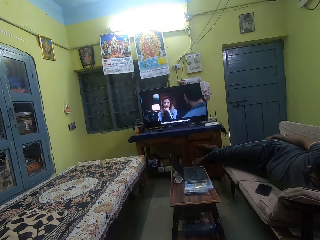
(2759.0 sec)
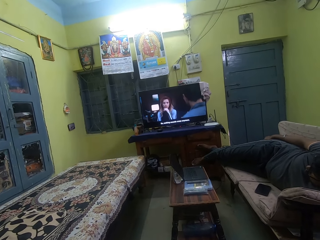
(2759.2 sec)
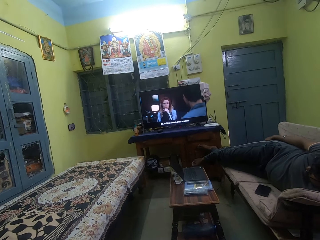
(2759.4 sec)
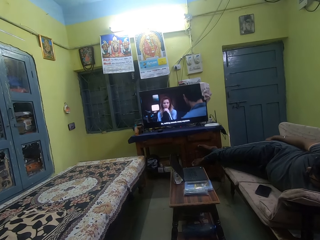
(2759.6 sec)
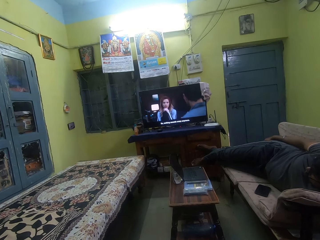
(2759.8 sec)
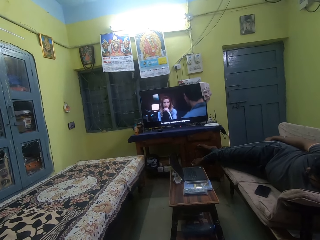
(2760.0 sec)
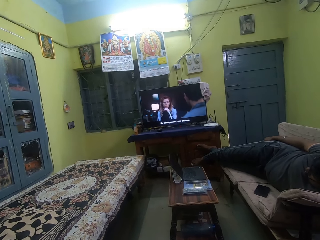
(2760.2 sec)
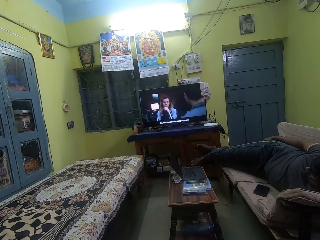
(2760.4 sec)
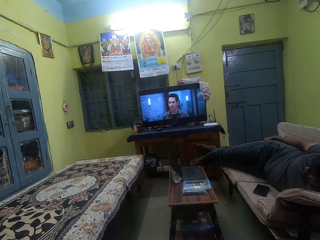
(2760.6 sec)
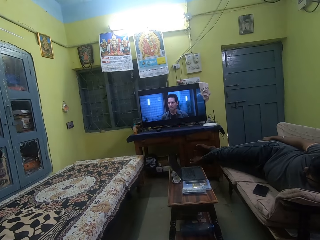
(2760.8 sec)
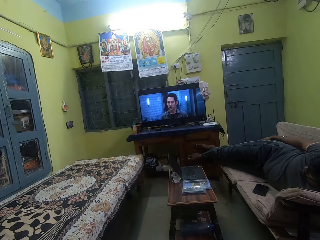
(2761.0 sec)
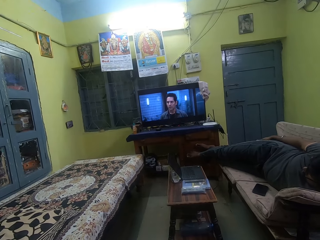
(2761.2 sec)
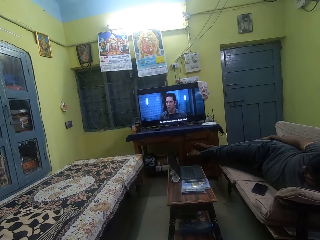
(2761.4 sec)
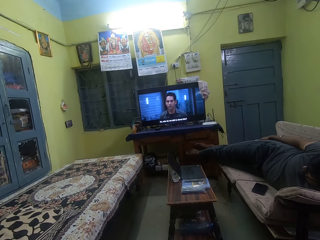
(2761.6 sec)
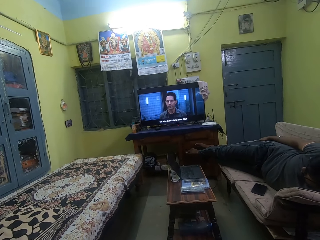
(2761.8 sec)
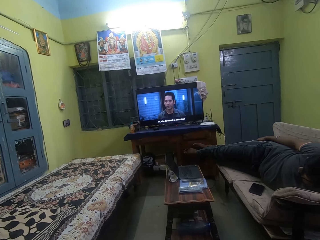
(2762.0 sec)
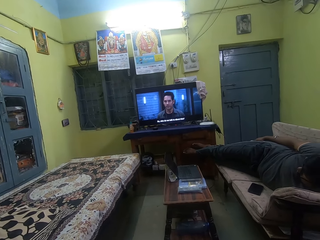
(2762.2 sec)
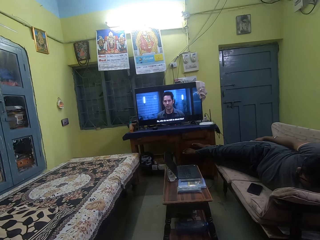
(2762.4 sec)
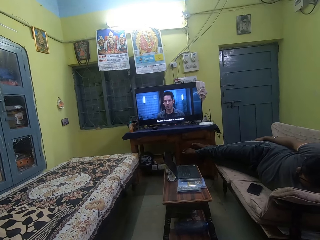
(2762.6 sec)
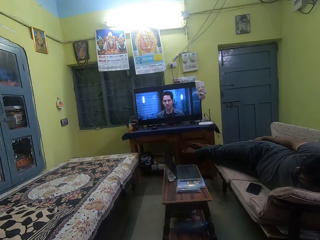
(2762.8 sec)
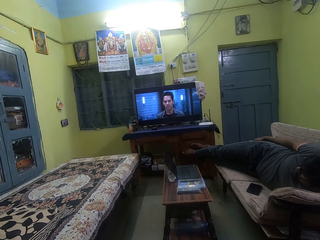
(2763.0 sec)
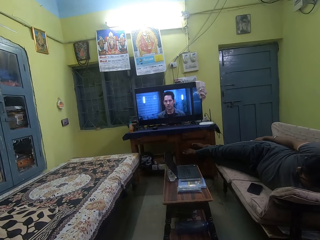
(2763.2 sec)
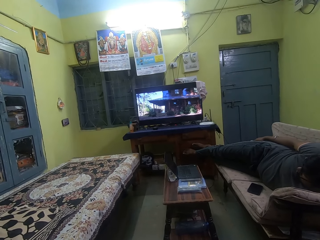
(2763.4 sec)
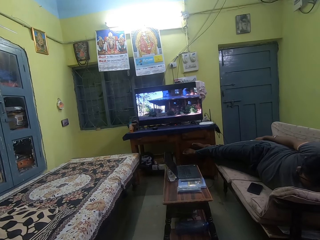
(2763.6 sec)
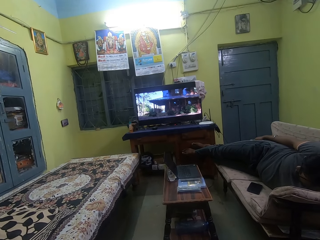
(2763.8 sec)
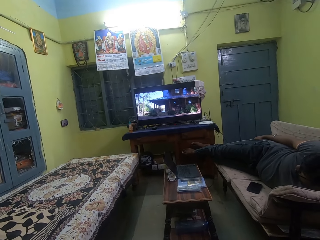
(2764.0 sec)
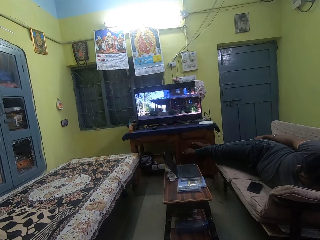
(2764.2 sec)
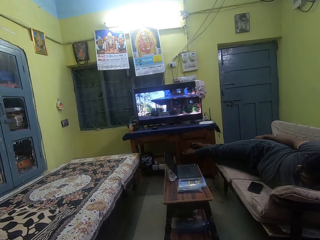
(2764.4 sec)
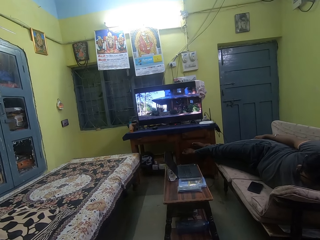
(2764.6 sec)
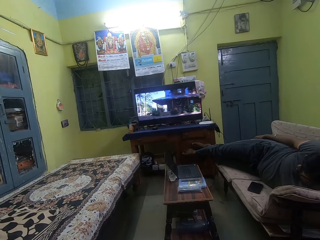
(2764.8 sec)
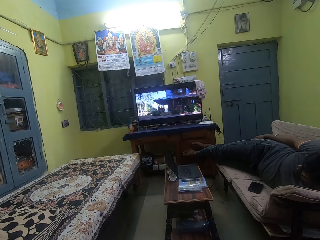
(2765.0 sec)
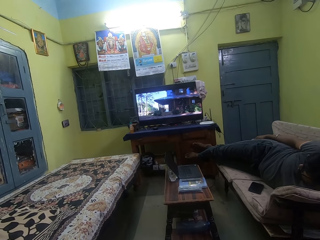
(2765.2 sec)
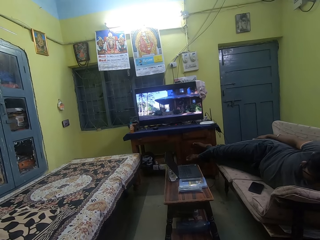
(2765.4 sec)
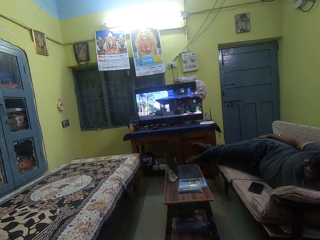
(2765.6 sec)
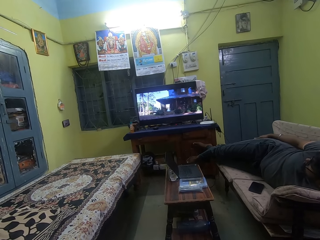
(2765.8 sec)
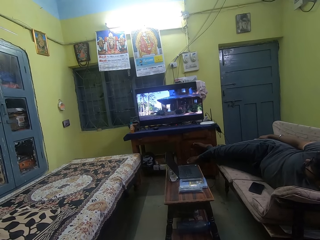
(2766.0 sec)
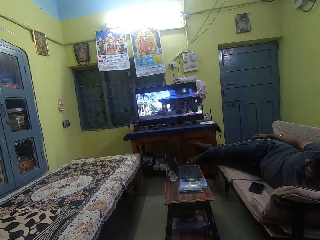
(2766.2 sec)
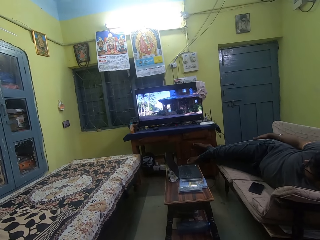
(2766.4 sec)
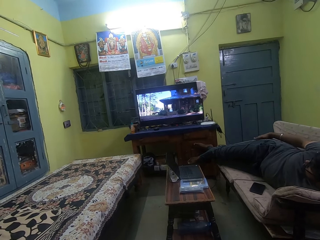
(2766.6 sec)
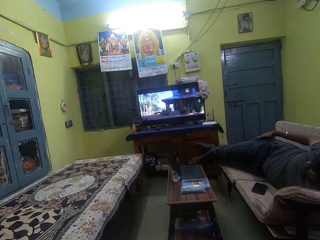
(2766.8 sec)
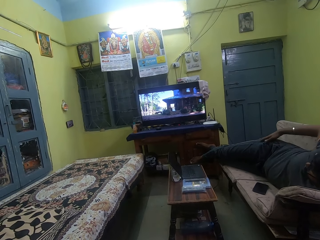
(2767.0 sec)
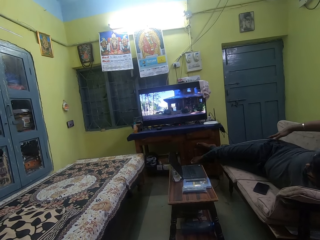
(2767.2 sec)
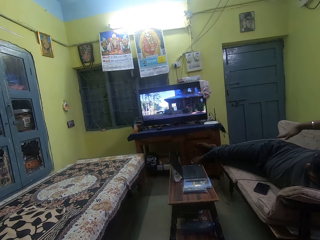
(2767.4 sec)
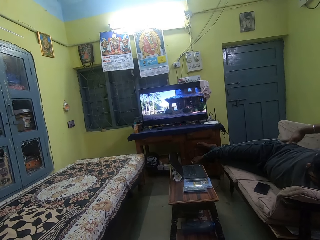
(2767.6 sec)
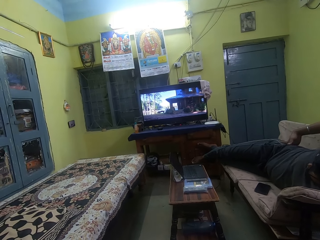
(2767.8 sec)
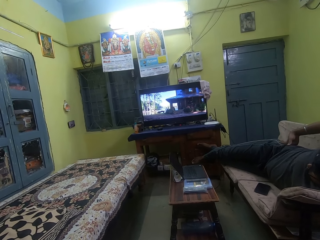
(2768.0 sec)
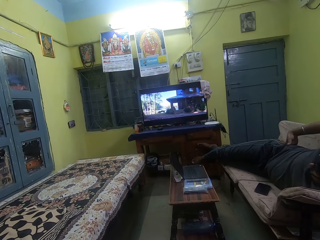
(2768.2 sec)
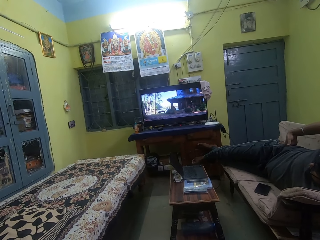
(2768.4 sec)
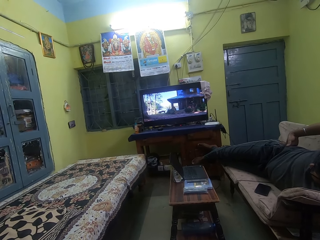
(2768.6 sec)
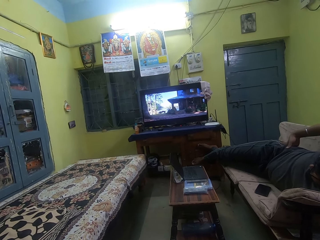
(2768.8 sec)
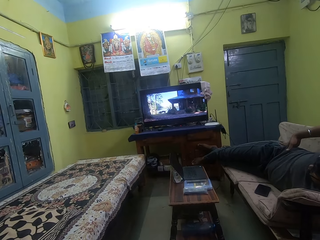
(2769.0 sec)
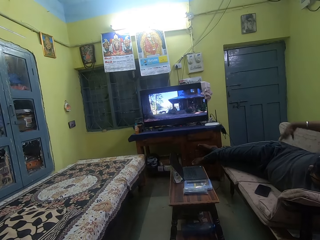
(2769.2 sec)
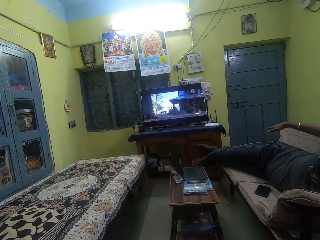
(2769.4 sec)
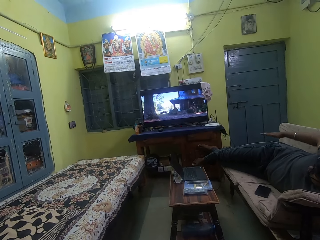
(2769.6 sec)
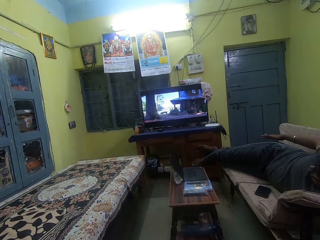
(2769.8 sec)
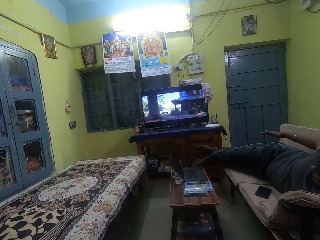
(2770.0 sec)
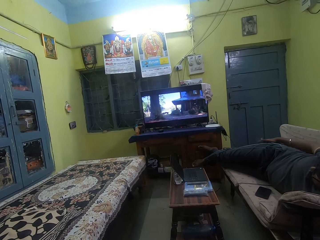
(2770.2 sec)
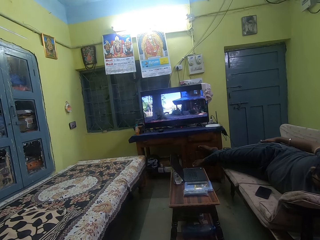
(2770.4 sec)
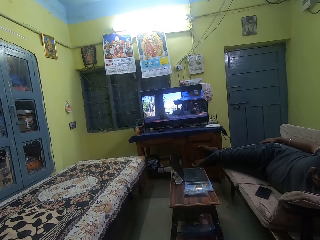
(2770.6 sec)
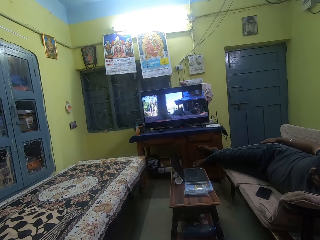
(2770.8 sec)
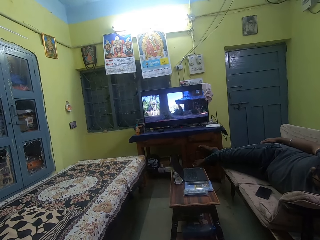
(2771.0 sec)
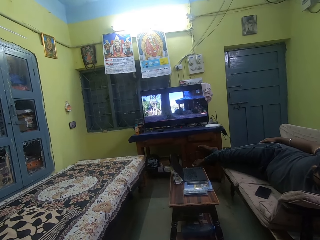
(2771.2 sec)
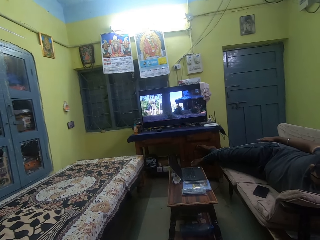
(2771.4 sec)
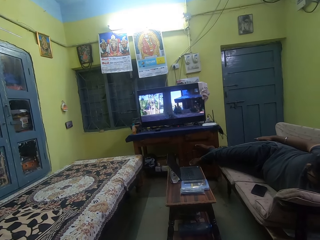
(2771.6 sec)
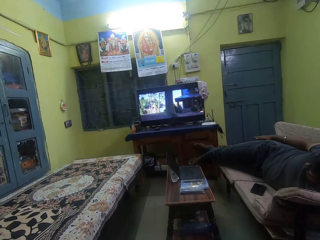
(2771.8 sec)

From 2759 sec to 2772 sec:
The camera wearer watches television. The man cracks his right knuckles.

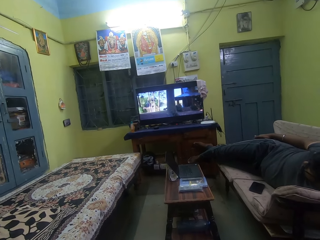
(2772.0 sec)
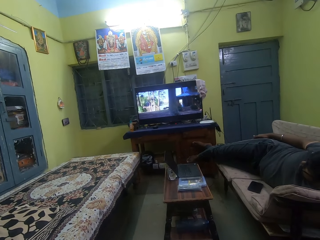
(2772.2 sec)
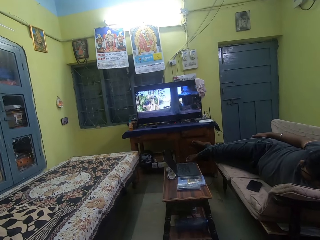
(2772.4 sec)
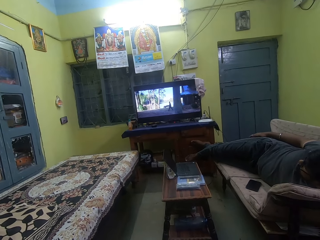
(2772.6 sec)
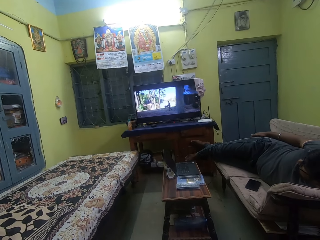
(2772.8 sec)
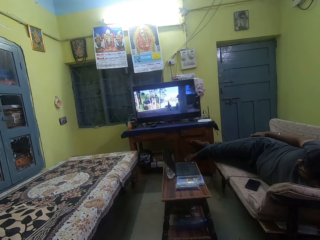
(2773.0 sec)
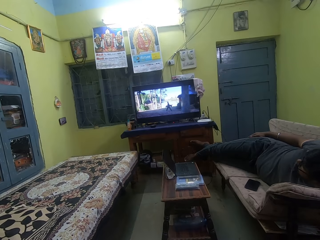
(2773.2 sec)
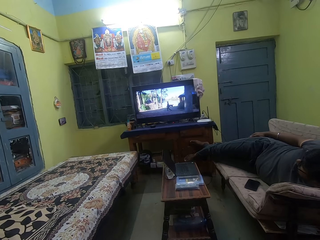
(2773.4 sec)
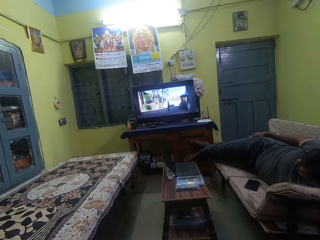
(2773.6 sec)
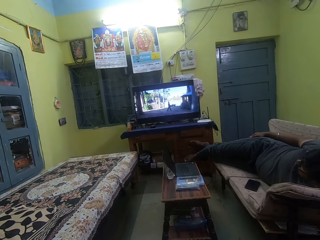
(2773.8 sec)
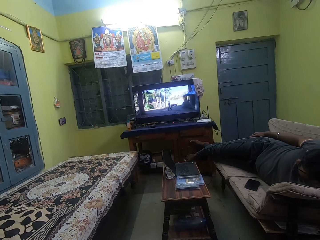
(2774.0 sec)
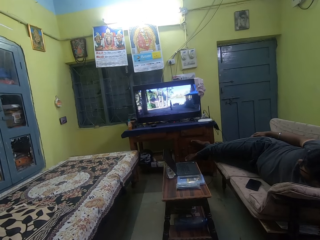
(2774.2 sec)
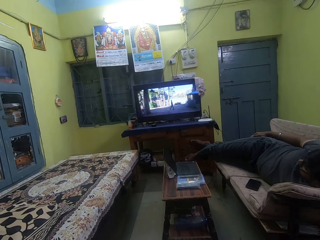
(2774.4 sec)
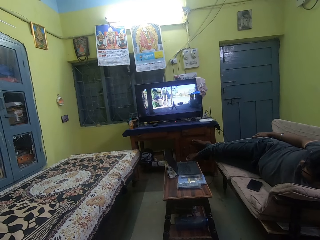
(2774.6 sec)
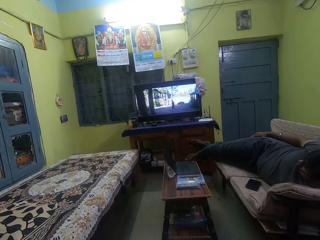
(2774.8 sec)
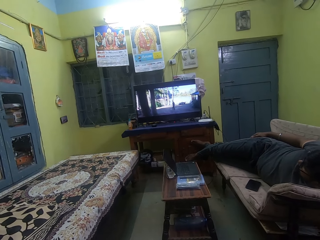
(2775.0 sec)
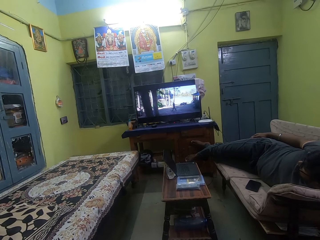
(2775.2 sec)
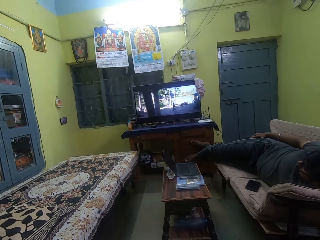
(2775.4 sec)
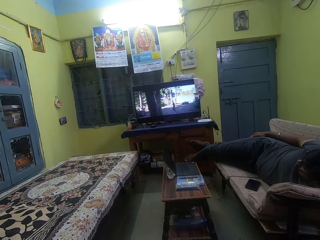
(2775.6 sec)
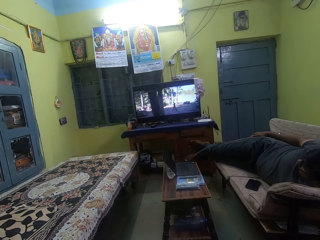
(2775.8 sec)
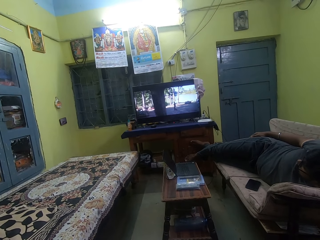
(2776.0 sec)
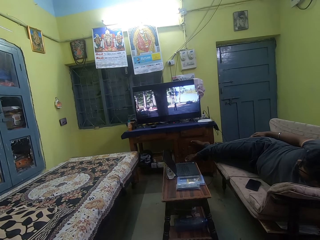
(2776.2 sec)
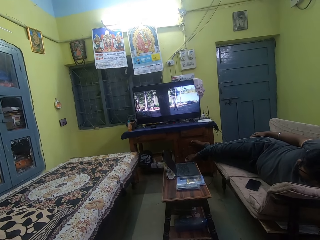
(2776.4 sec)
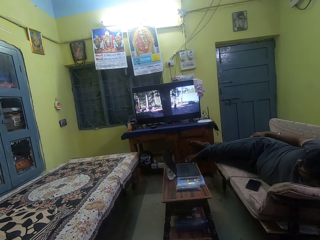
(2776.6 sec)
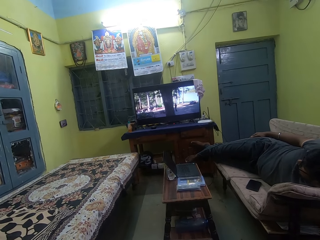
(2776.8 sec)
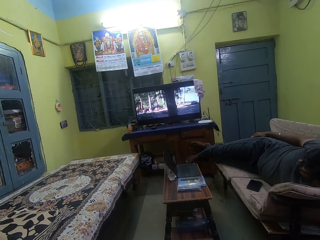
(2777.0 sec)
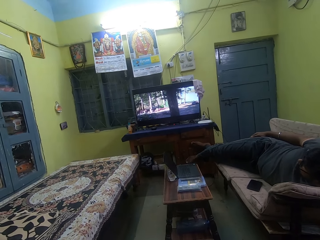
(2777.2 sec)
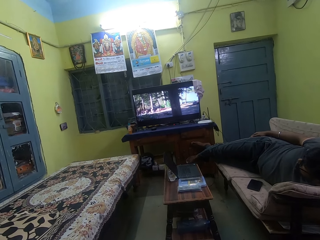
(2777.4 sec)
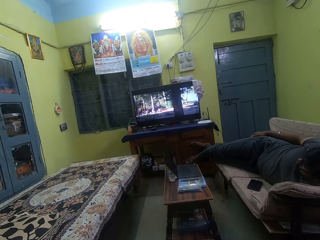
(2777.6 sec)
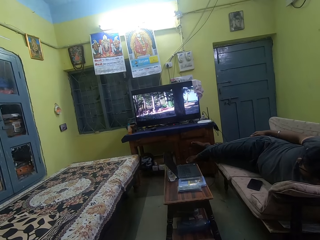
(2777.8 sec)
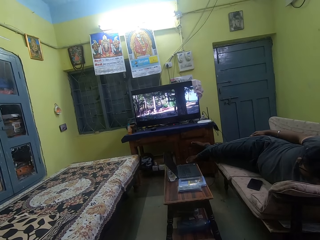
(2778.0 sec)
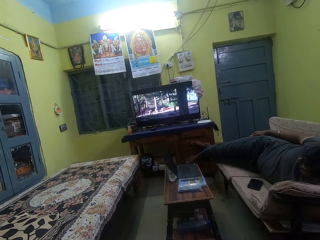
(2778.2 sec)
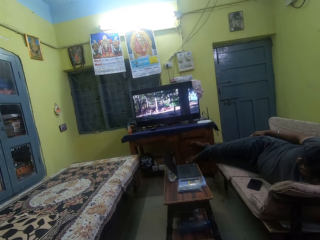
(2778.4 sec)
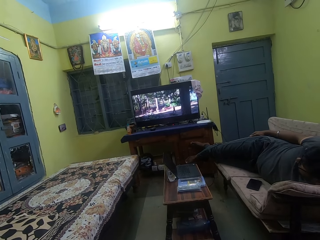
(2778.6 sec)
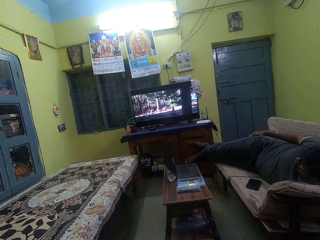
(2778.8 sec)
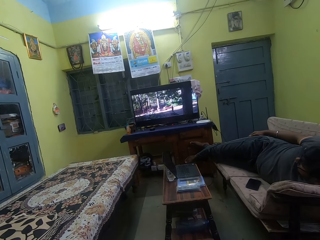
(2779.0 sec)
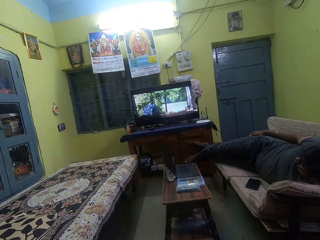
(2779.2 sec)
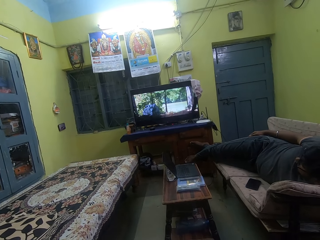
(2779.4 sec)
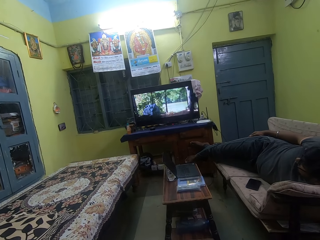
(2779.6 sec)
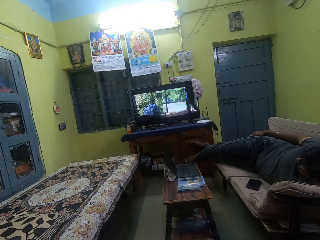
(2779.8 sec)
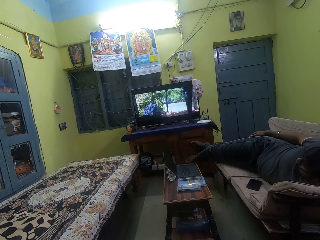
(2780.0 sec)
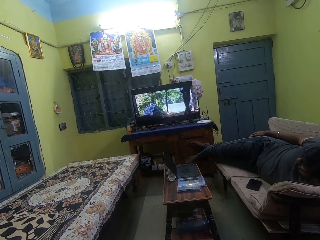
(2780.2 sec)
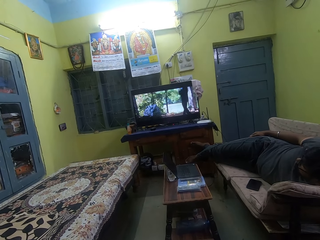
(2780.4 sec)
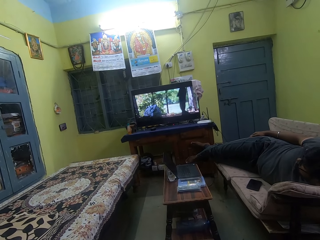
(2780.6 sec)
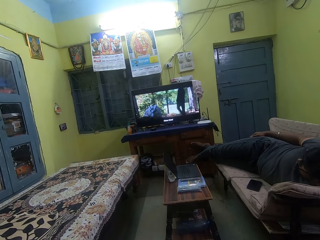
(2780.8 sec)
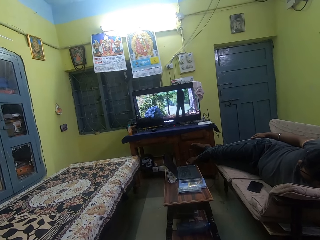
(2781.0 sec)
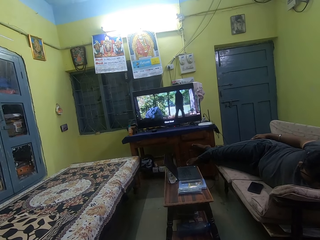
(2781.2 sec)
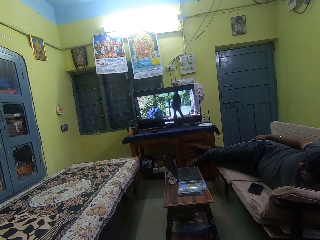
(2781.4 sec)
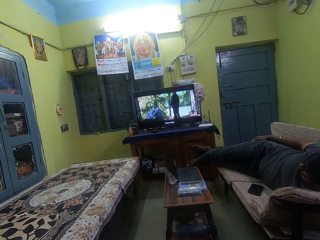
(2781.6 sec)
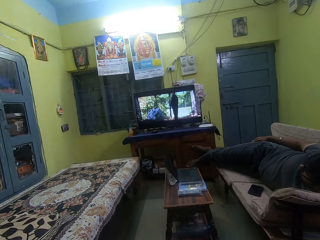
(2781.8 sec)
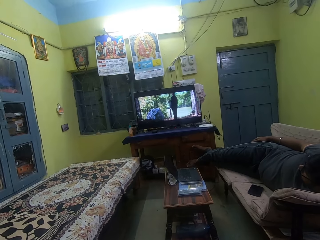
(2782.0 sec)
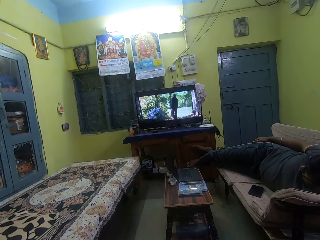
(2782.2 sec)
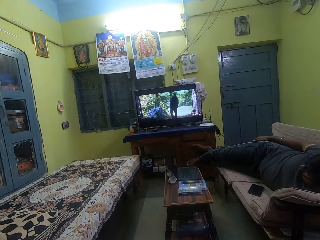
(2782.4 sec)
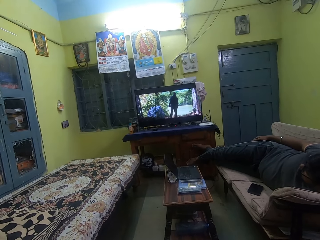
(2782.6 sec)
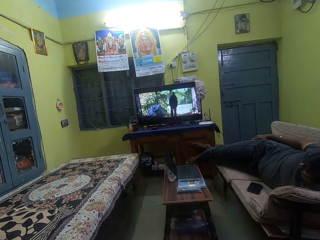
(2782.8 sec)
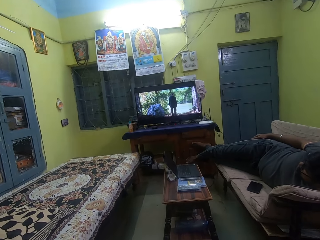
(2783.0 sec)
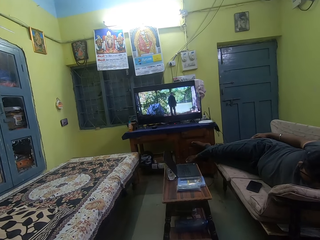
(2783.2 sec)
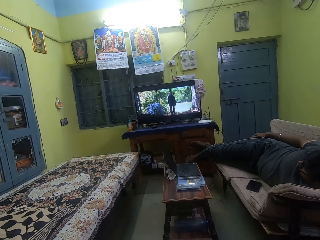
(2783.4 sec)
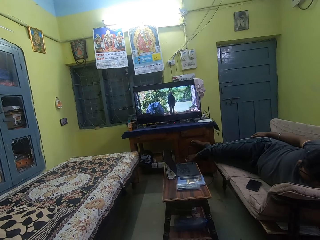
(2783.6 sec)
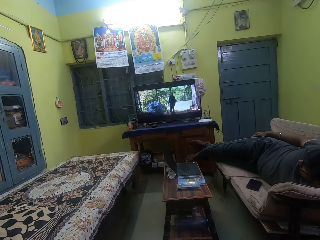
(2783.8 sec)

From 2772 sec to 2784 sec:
The camera wearer watches television.
